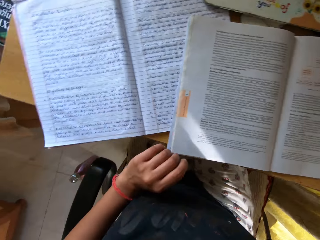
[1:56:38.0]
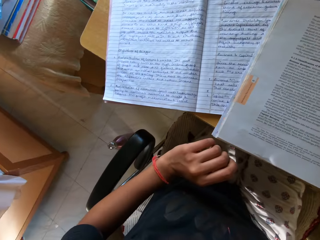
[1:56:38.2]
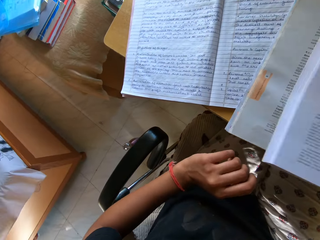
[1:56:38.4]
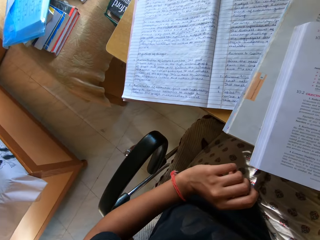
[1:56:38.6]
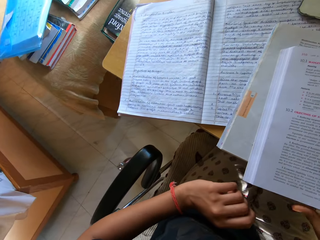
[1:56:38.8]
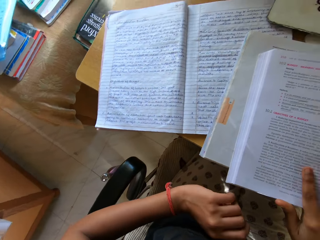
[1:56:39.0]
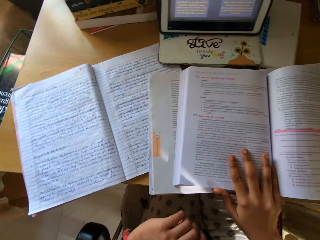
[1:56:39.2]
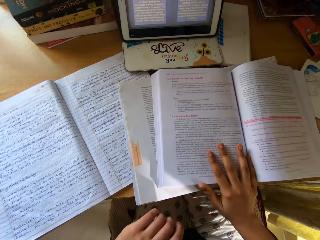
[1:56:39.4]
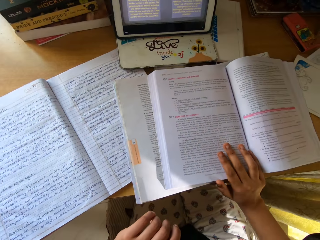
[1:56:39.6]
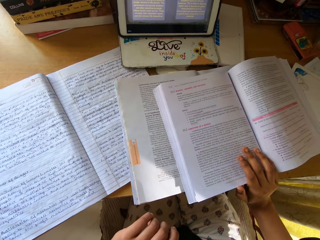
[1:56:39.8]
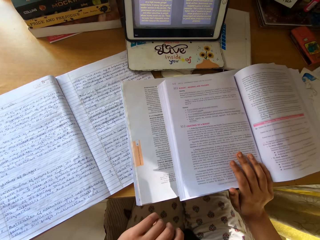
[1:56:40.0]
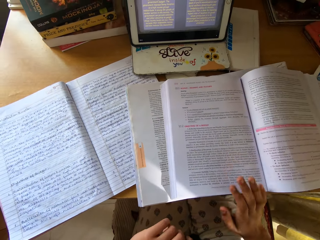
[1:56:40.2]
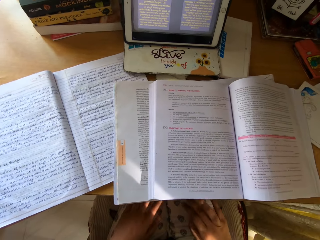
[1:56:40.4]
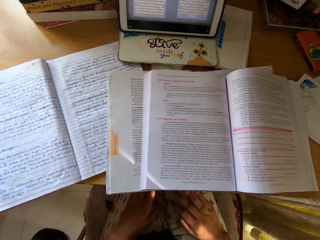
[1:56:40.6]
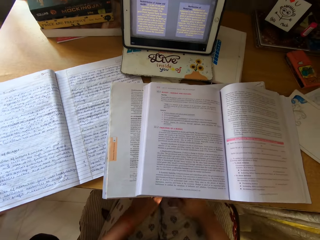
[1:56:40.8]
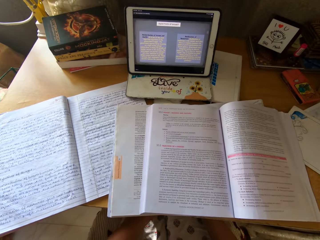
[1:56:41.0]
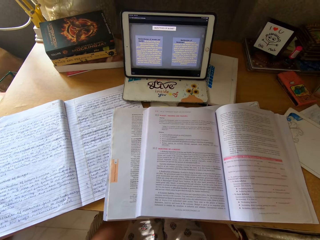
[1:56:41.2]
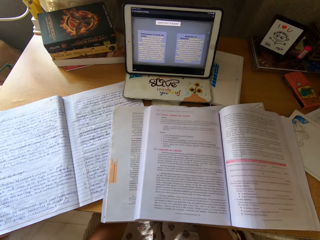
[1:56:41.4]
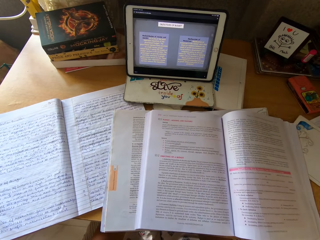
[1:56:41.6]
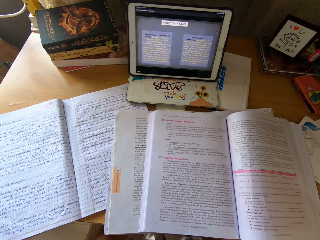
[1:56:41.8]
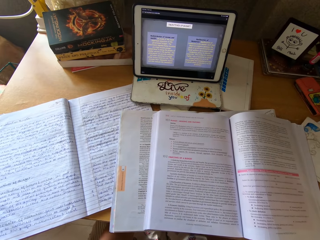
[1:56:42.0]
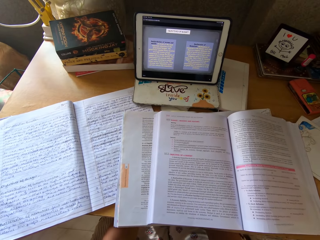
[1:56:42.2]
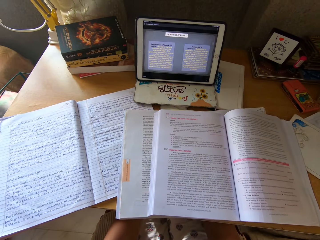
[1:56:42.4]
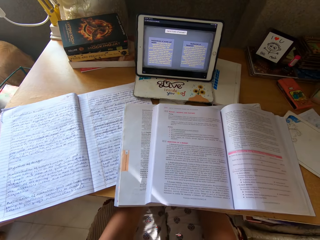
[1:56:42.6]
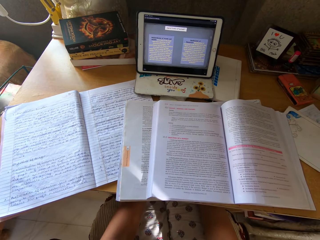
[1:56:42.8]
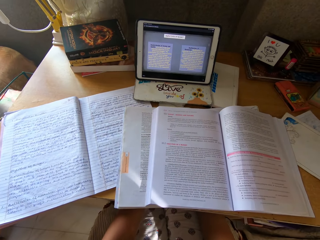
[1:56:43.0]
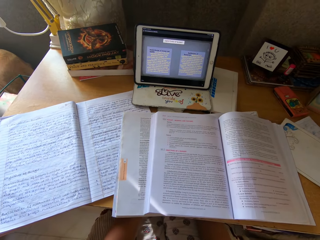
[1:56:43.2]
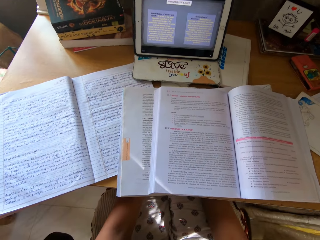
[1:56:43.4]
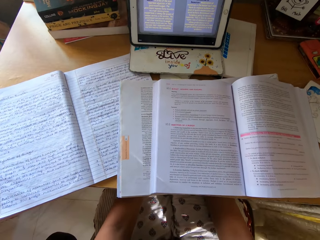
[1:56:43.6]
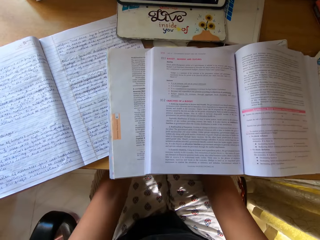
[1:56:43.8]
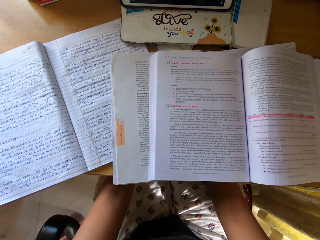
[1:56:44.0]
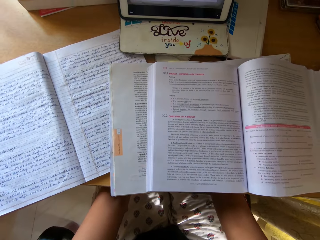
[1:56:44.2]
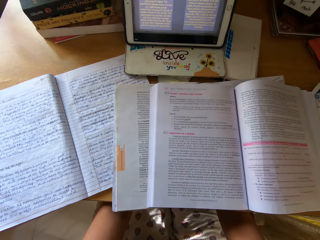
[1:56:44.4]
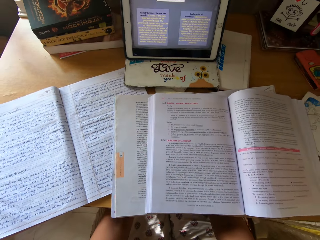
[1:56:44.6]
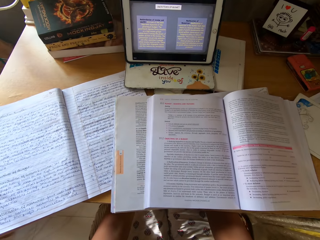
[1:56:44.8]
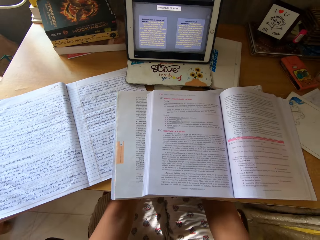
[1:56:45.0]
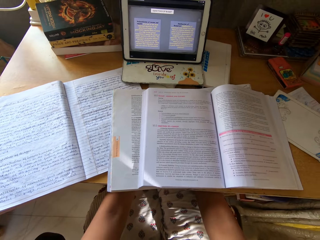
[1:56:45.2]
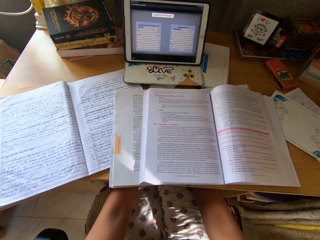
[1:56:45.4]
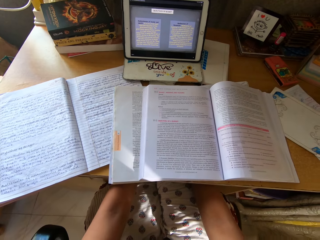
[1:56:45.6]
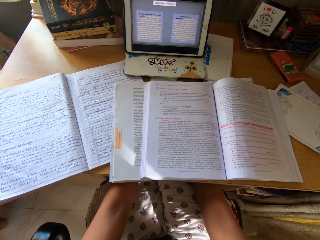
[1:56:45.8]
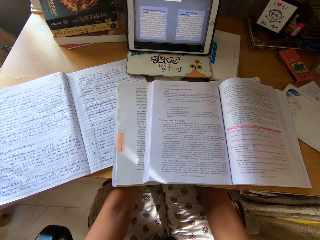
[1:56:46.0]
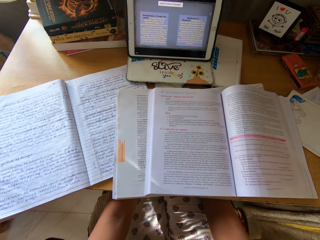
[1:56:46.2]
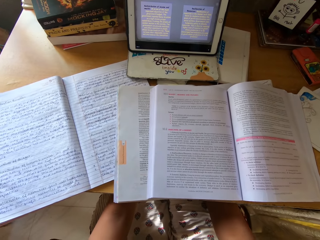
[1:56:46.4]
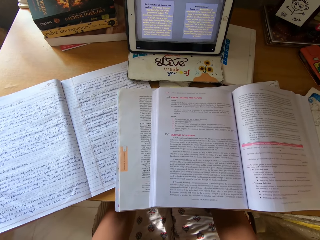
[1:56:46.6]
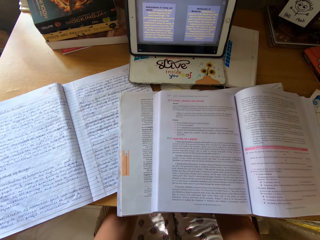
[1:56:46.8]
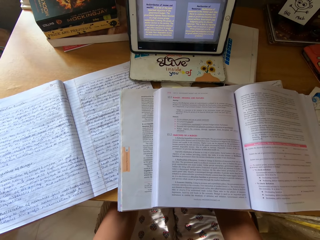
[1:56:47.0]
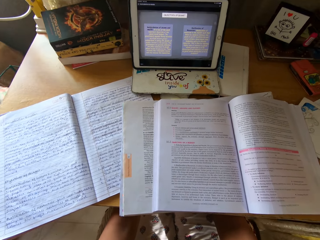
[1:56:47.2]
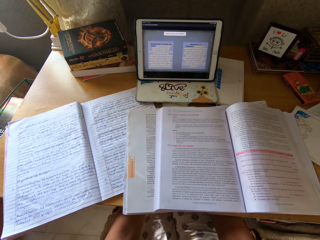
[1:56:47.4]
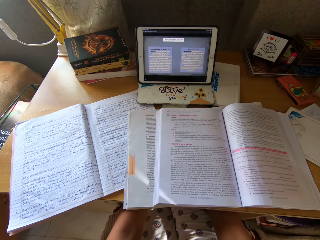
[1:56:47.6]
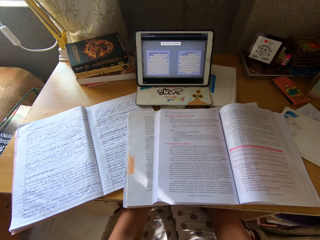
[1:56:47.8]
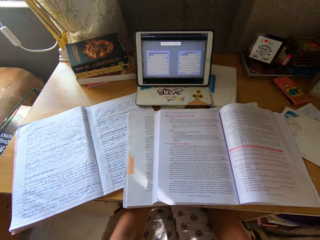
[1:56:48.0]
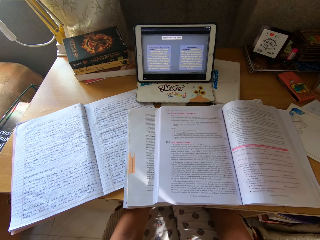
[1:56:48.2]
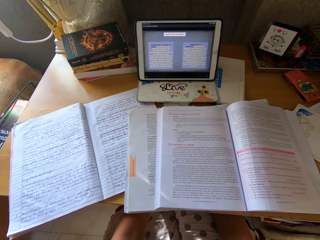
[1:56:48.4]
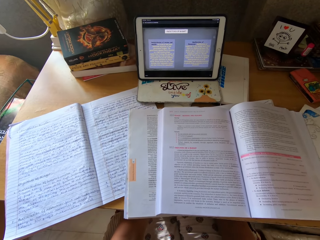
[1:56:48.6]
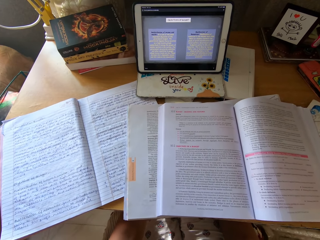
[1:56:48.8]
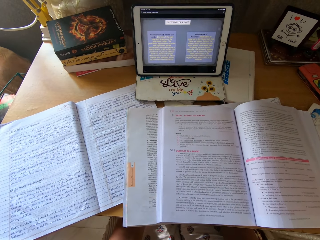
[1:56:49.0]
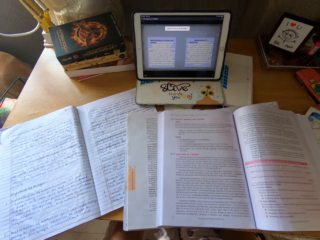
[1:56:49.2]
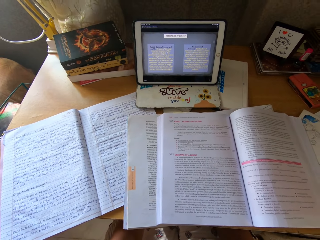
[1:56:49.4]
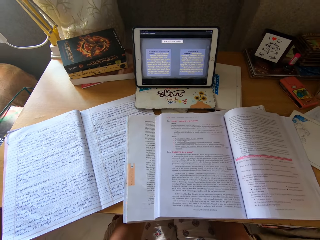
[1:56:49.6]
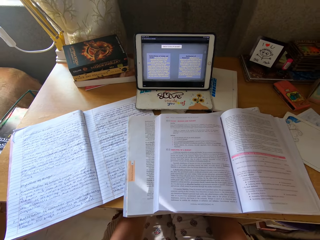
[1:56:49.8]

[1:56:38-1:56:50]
The camera wearer drops the textbook on top of other books. They read the textbook. They push the textbook upwards. They read the textbook. They remove the hand.

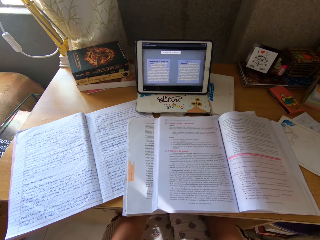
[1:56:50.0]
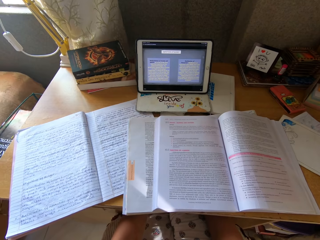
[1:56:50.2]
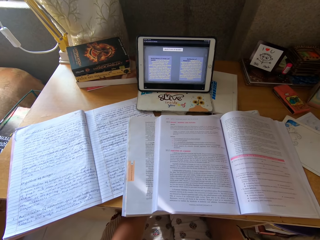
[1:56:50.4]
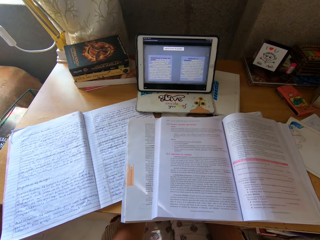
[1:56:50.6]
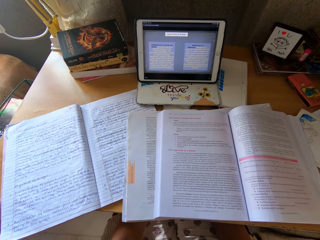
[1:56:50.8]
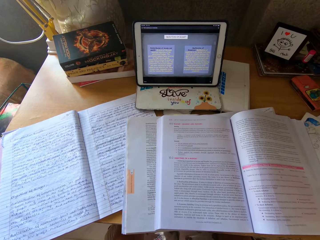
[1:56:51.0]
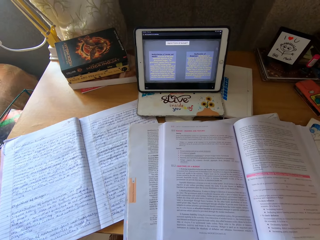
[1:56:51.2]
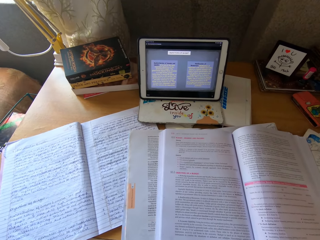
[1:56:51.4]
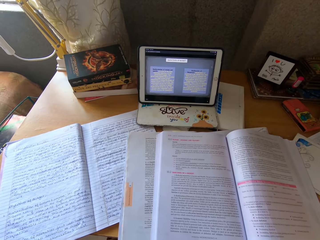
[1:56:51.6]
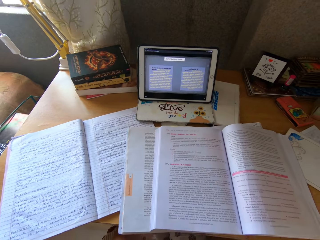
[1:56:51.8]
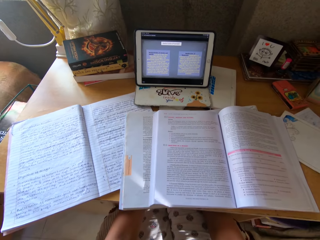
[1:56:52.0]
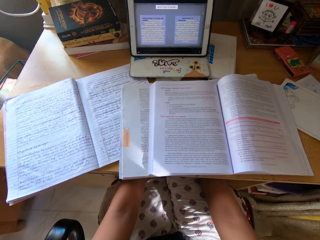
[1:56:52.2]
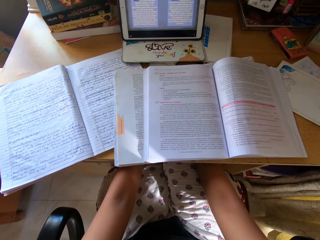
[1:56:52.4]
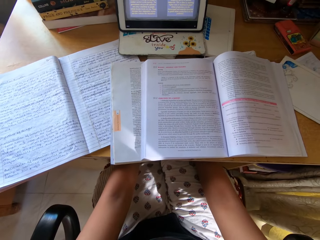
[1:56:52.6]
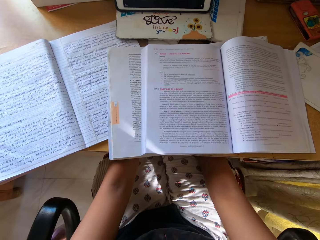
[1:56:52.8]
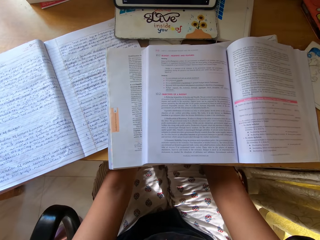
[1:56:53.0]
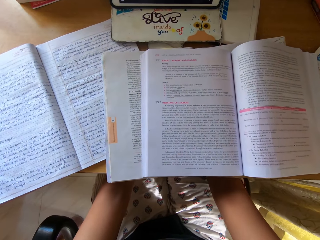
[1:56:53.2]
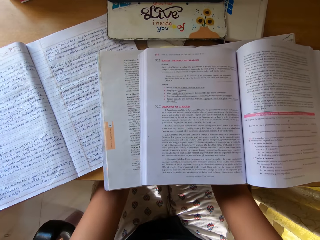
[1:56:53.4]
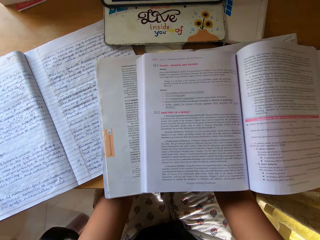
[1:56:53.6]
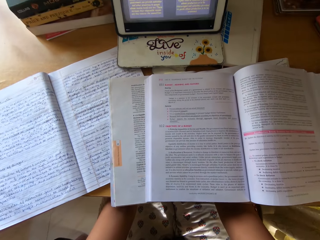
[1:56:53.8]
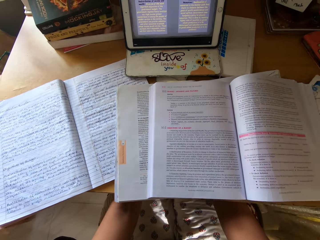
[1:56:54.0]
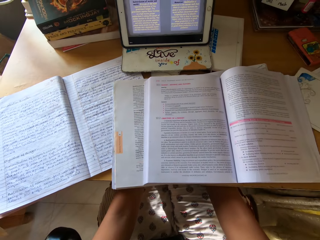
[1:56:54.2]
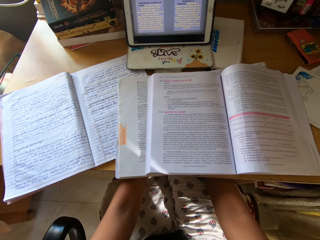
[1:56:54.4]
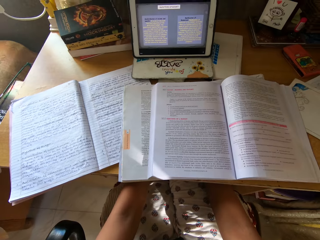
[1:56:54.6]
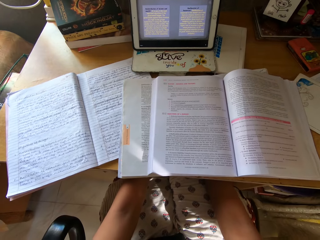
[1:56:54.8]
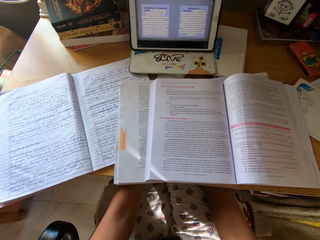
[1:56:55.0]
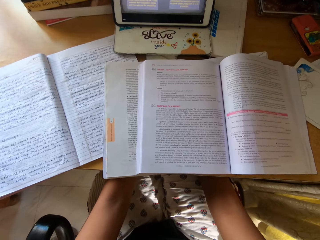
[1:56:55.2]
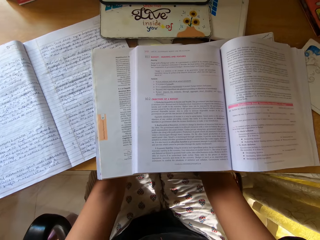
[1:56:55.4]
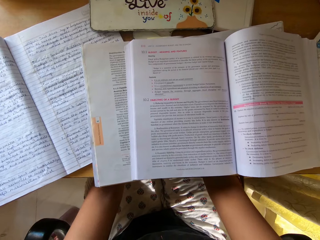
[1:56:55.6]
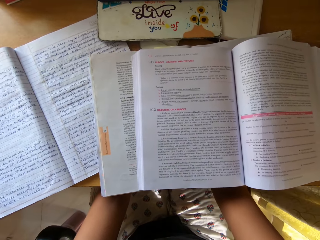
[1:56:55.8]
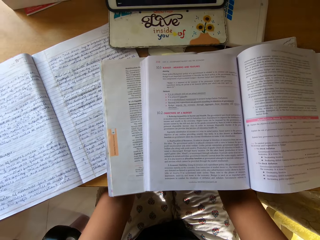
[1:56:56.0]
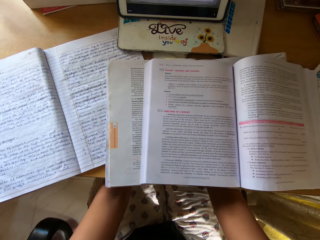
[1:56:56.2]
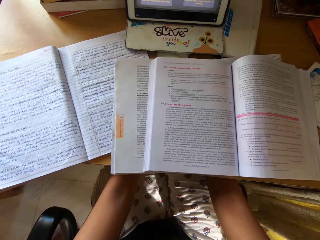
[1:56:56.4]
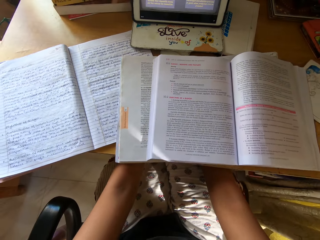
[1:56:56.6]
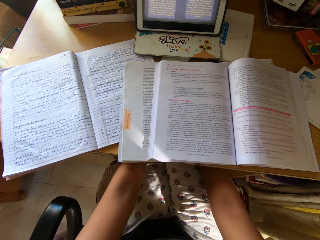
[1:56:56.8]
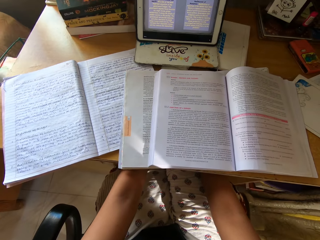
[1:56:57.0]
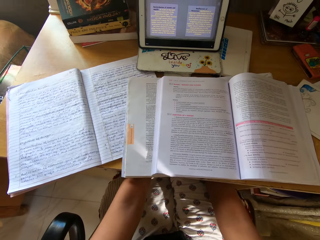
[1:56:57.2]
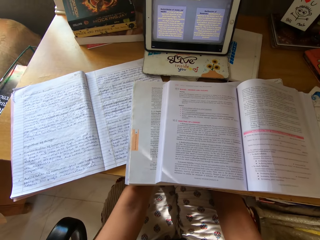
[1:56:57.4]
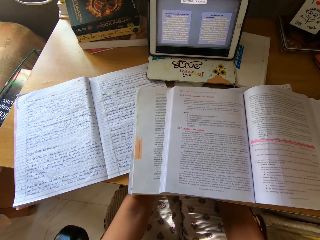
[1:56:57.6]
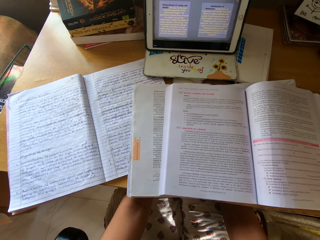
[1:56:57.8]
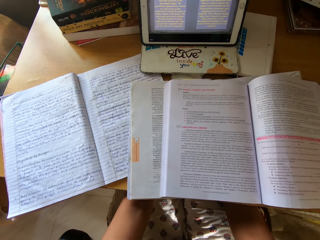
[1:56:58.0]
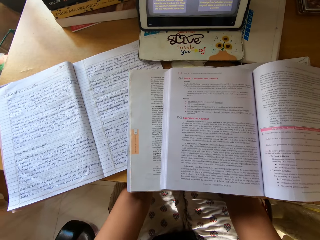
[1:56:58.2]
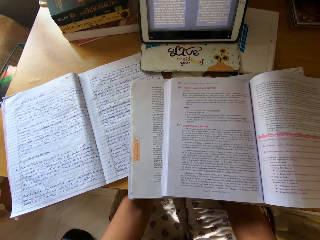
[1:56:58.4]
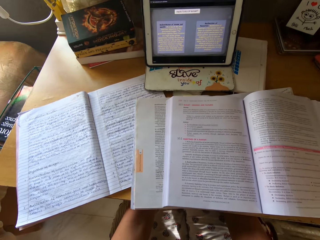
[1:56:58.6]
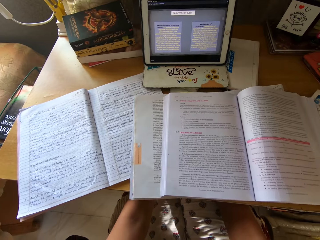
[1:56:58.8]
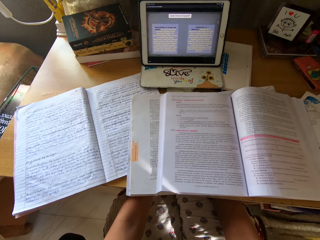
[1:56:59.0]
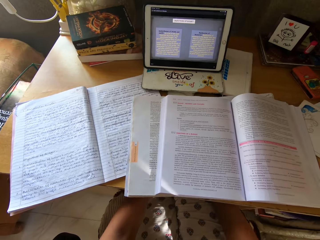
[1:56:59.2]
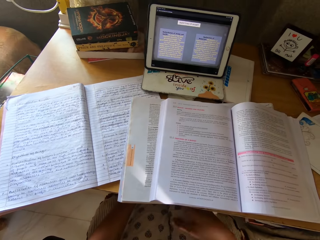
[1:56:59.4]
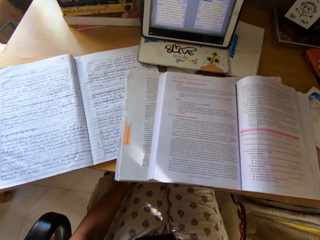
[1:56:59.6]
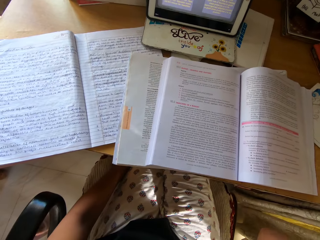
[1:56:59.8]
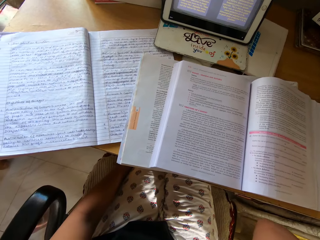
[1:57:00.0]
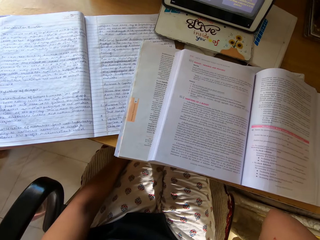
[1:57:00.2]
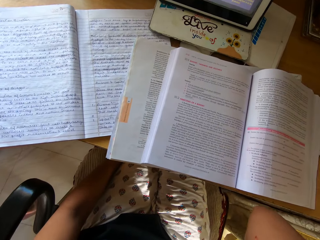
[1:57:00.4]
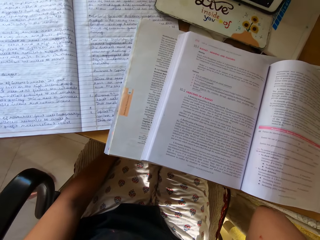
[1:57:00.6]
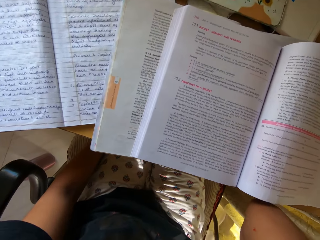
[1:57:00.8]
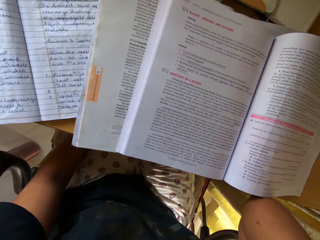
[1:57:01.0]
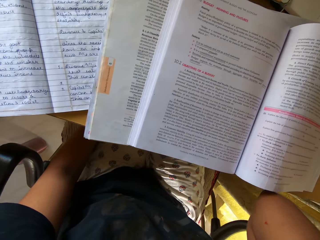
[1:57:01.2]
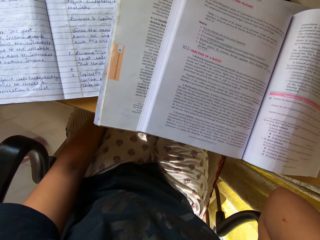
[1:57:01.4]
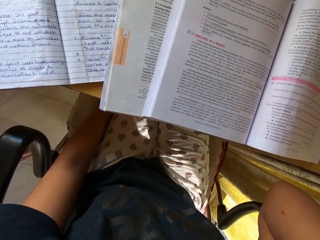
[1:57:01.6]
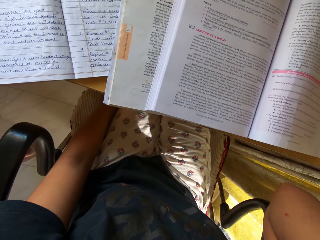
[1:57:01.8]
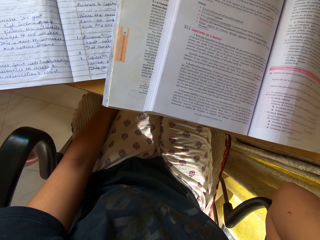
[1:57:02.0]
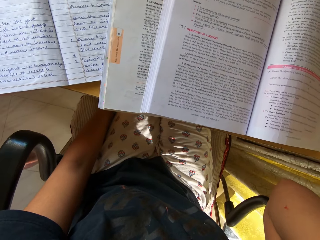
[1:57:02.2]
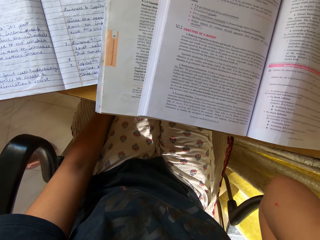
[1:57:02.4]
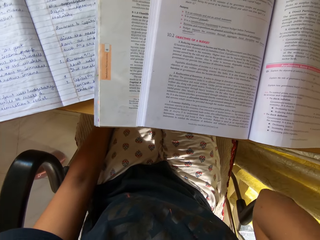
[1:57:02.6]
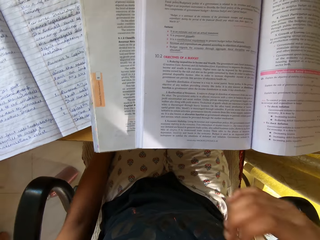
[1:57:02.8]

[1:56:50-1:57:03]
The camera wearer lifts the right hand.
